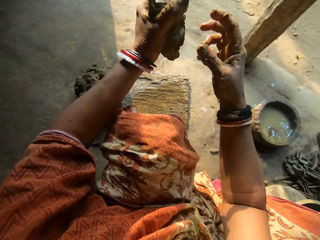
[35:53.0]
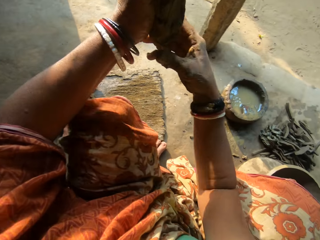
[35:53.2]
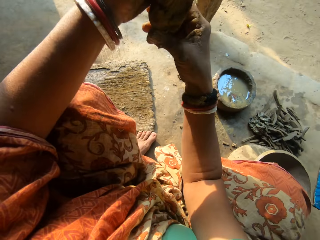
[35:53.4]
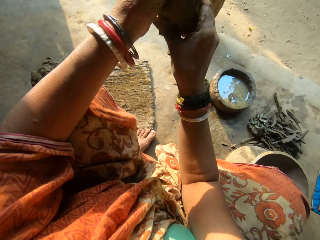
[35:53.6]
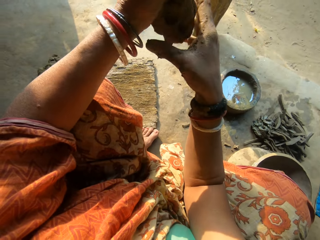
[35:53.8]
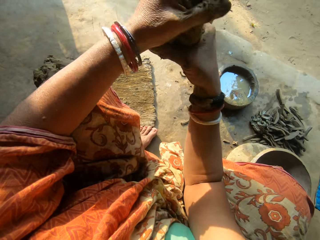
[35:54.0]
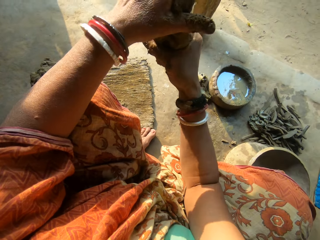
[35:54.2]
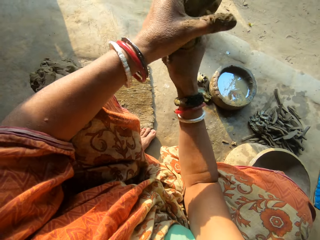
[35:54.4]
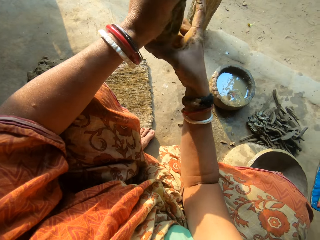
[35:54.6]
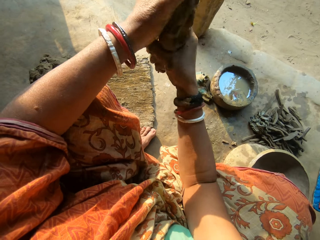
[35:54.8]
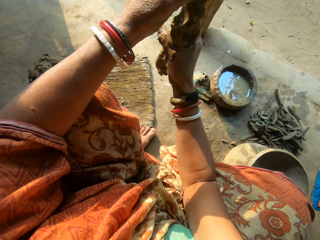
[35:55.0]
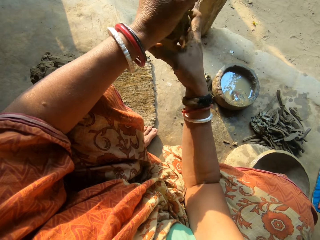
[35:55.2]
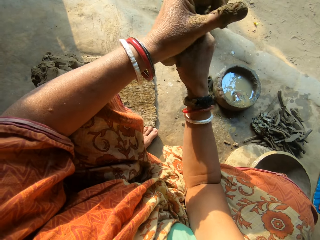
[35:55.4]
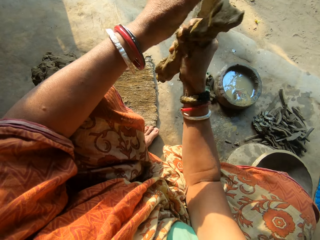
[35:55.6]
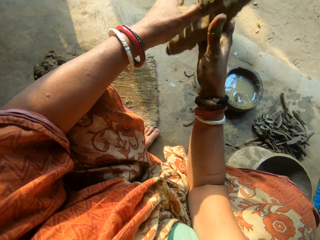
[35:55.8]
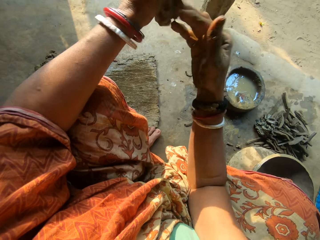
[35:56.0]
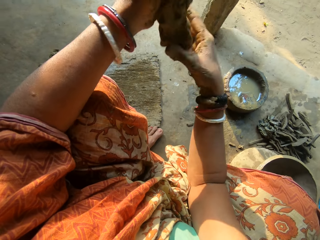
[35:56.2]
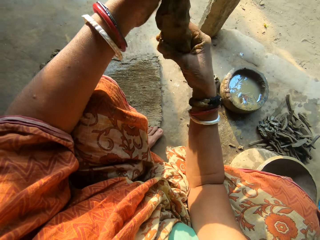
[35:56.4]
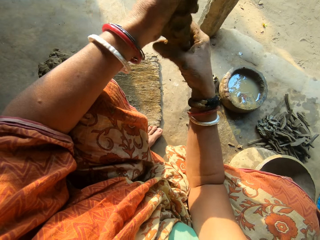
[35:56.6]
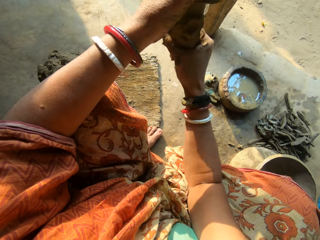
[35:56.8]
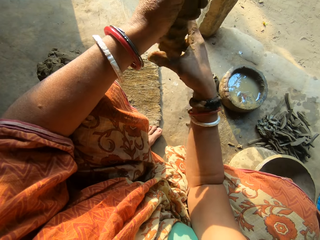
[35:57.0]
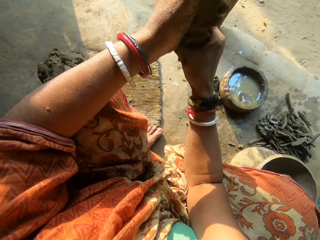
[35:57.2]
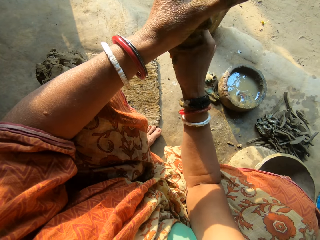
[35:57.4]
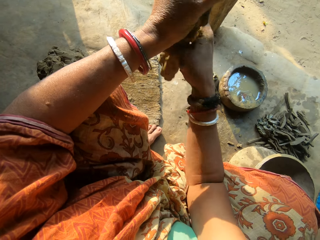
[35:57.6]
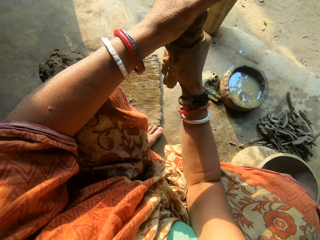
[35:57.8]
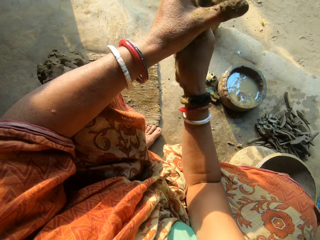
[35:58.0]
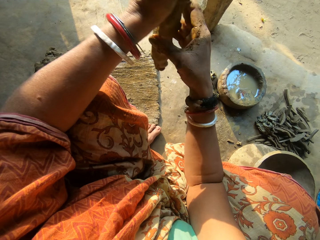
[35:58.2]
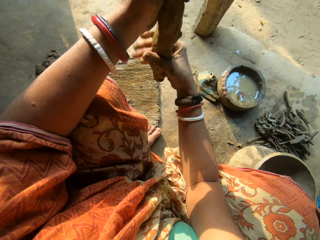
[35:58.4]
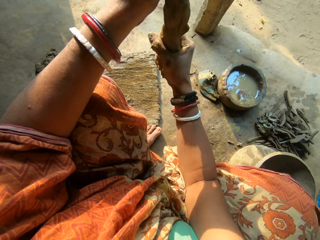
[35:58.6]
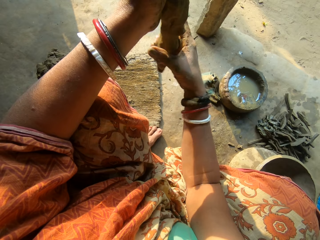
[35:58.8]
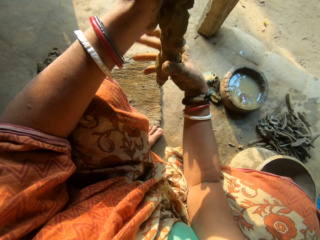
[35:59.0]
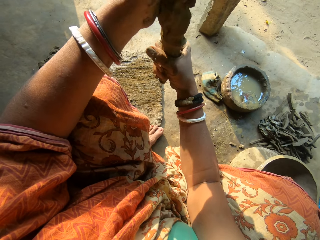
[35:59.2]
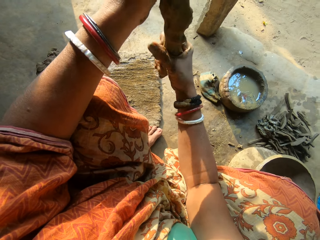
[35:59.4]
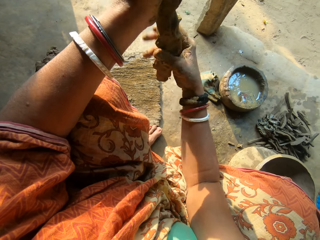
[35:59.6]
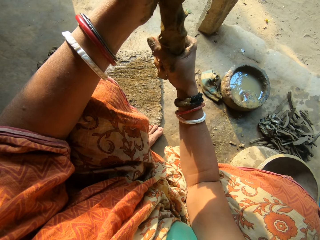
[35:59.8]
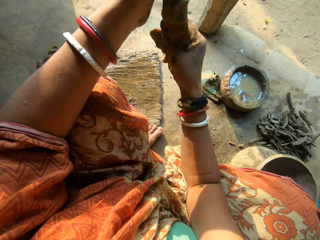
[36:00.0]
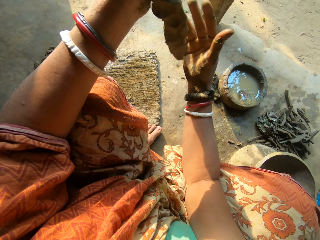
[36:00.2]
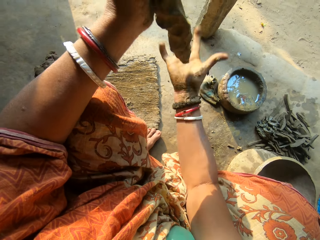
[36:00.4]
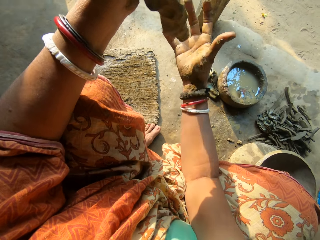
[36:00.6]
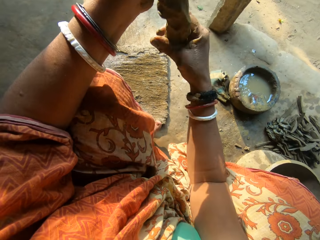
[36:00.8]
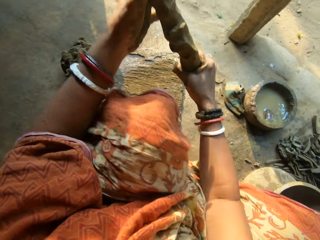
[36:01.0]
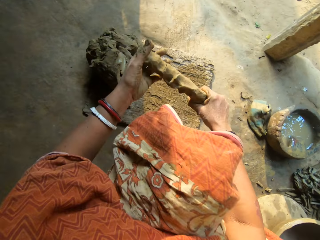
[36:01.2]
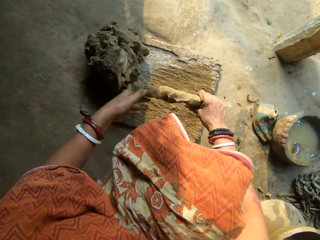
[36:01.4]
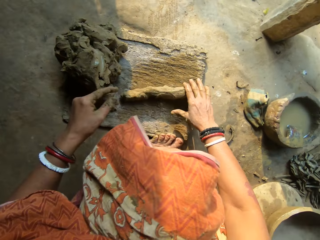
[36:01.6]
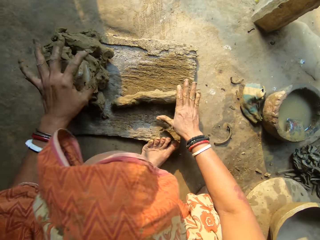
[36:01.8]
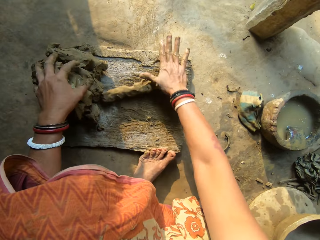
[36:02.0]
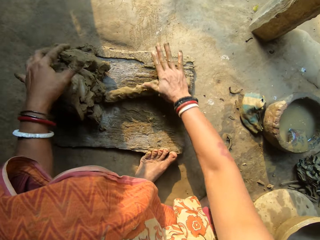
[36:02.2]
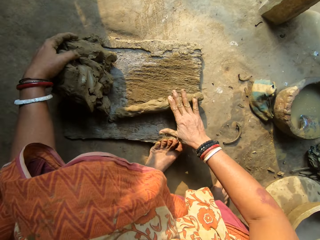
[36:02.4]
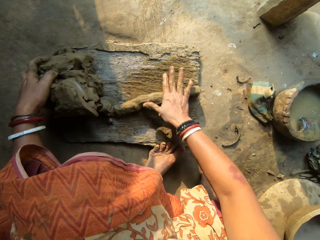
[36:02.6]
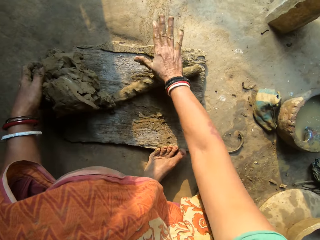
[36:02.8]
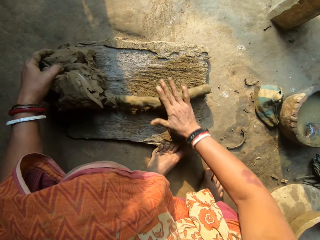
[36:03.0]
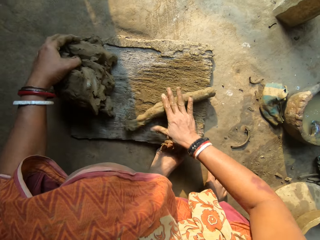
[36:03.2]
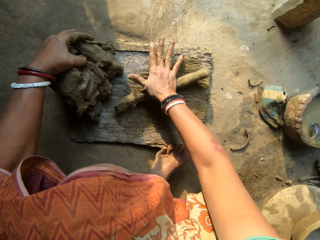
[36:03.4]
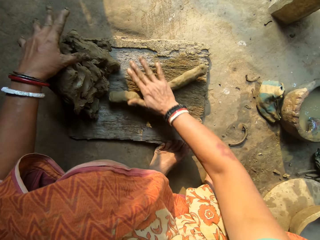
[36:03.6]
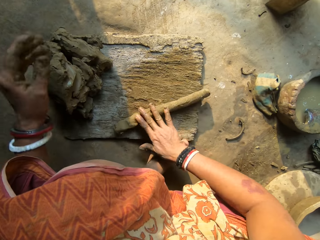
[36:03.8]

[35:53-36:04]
The camera wearer moulds the clay. She rolls the clay with both hands. She places the clay on the board. She rolls the clay on the wood with her right hand. She moves the clay.

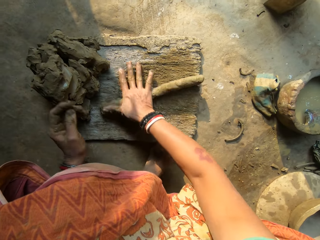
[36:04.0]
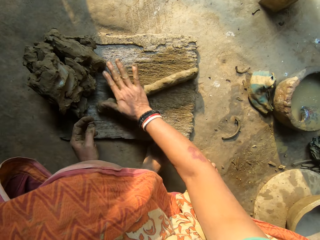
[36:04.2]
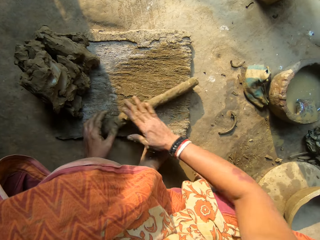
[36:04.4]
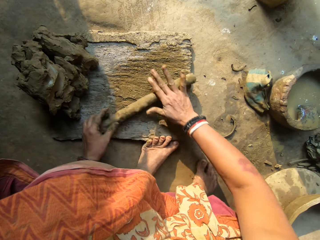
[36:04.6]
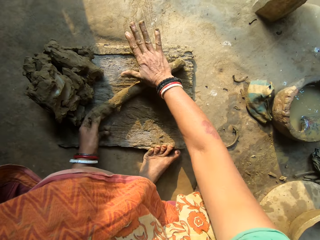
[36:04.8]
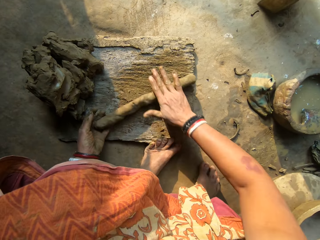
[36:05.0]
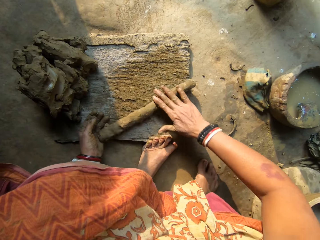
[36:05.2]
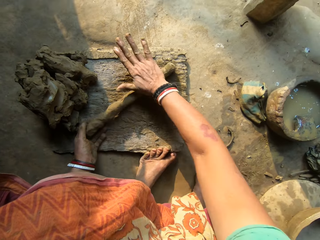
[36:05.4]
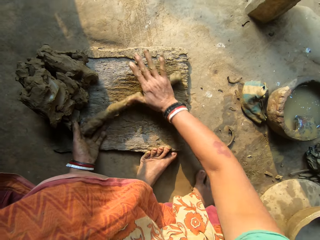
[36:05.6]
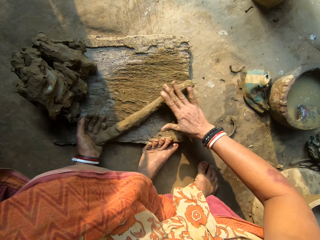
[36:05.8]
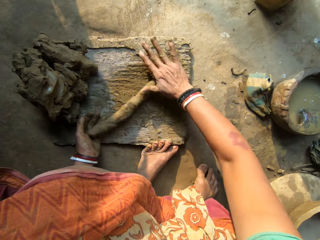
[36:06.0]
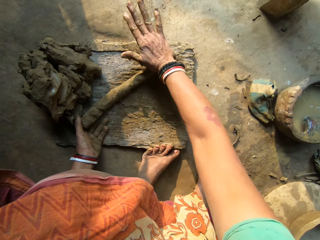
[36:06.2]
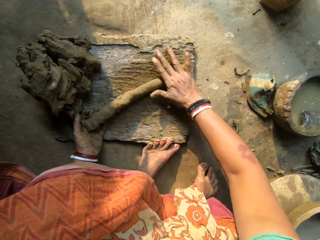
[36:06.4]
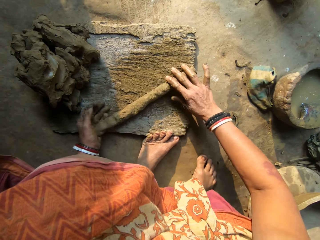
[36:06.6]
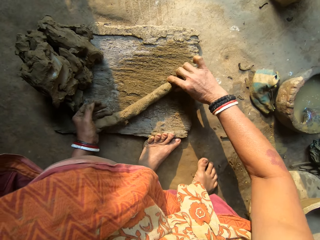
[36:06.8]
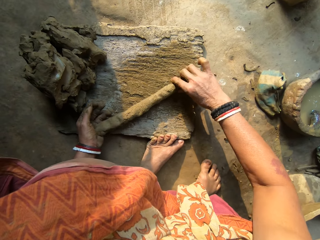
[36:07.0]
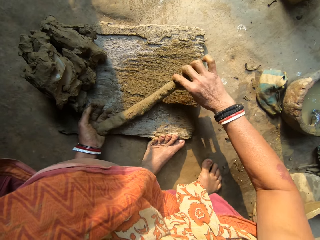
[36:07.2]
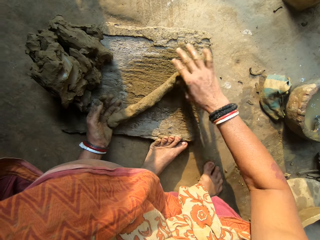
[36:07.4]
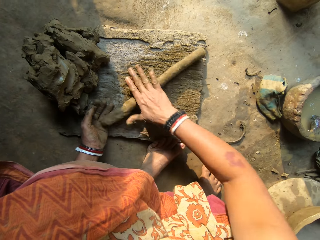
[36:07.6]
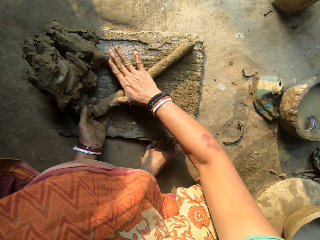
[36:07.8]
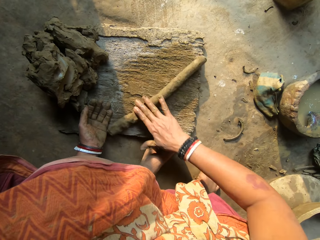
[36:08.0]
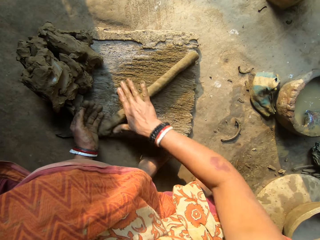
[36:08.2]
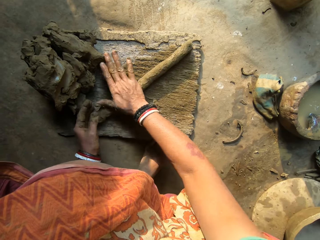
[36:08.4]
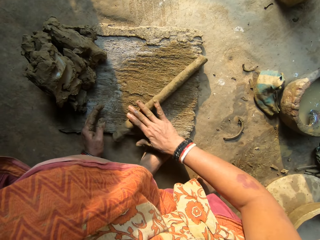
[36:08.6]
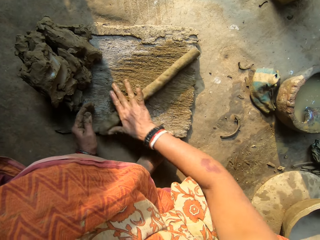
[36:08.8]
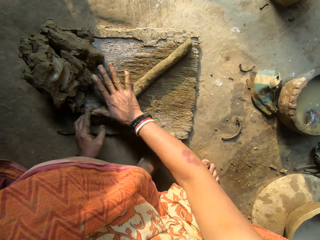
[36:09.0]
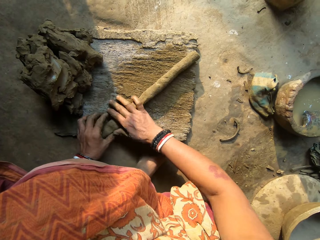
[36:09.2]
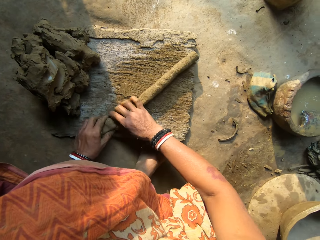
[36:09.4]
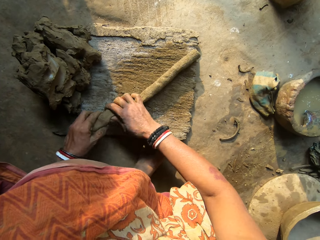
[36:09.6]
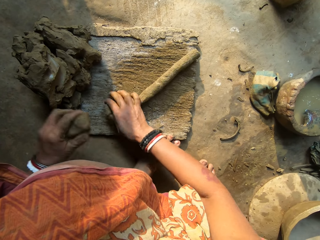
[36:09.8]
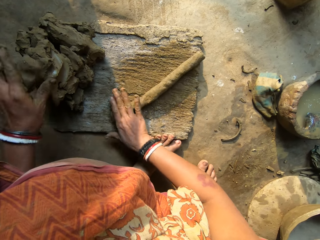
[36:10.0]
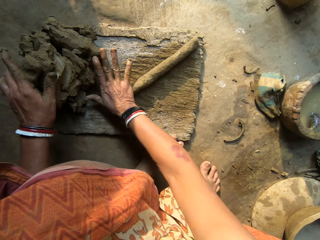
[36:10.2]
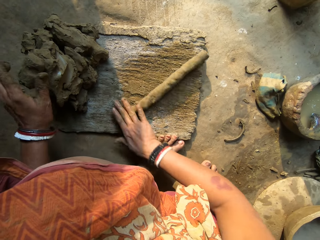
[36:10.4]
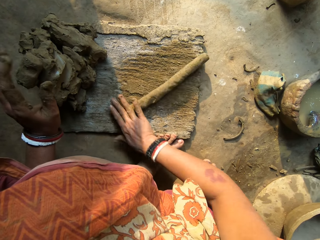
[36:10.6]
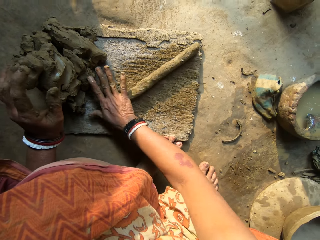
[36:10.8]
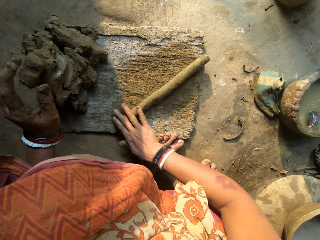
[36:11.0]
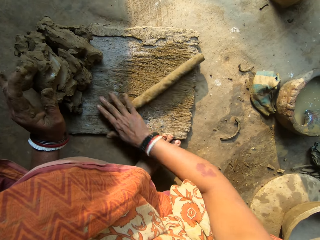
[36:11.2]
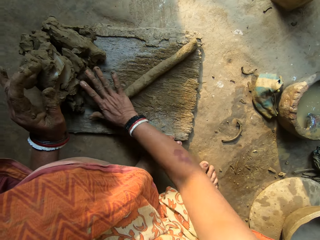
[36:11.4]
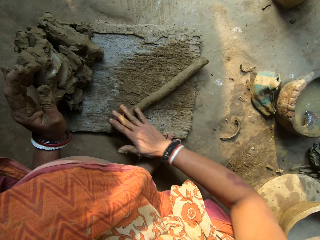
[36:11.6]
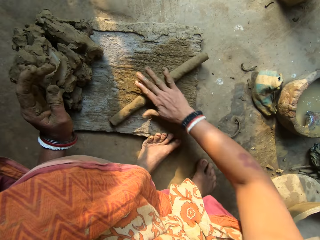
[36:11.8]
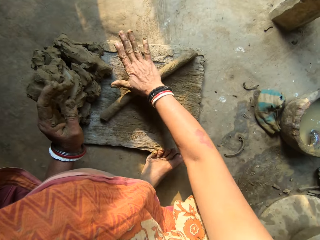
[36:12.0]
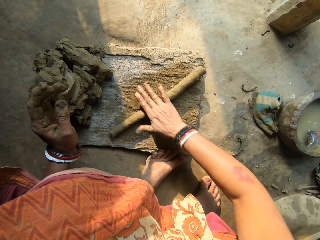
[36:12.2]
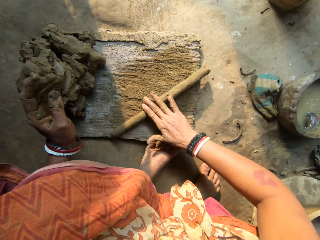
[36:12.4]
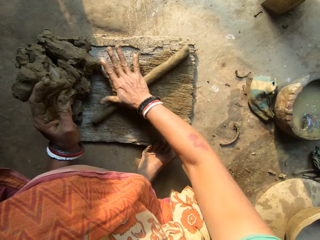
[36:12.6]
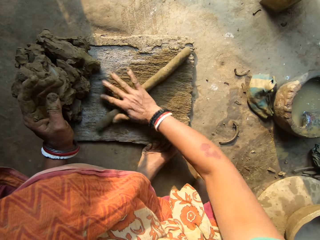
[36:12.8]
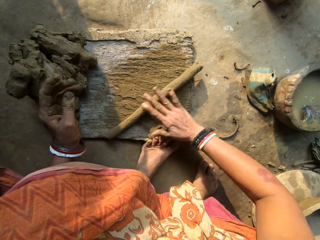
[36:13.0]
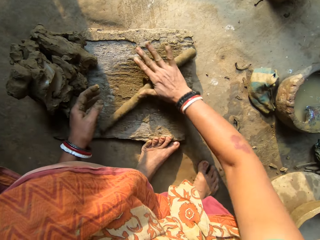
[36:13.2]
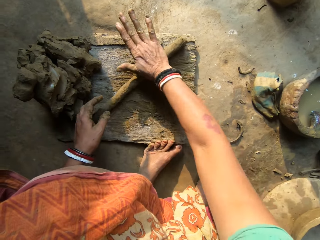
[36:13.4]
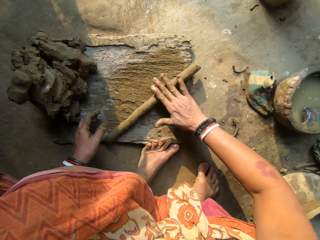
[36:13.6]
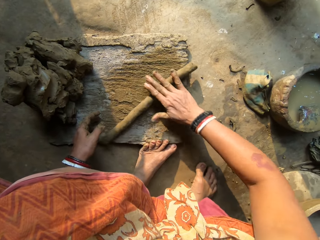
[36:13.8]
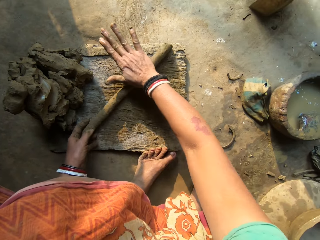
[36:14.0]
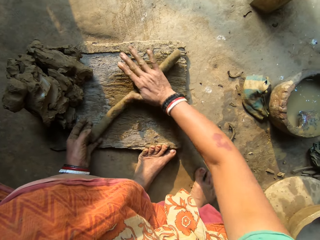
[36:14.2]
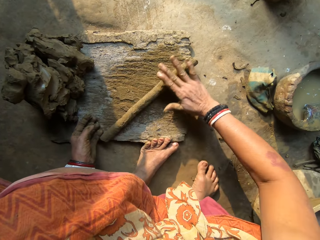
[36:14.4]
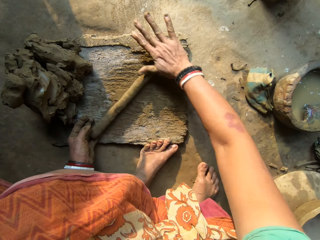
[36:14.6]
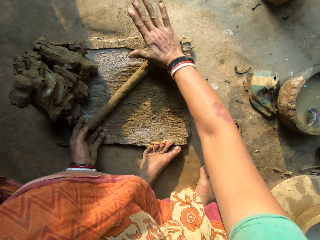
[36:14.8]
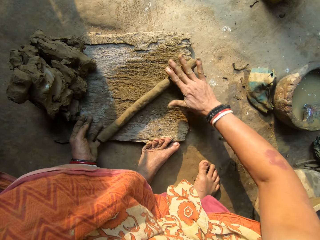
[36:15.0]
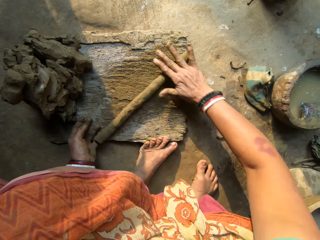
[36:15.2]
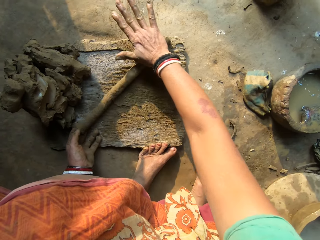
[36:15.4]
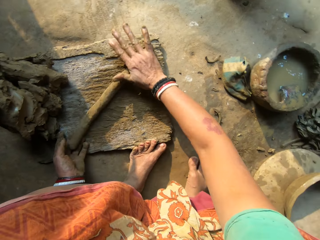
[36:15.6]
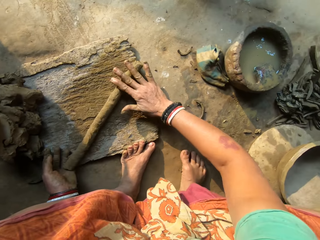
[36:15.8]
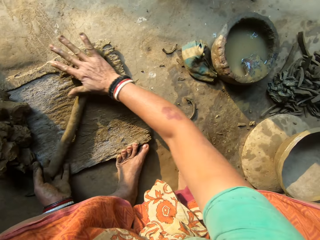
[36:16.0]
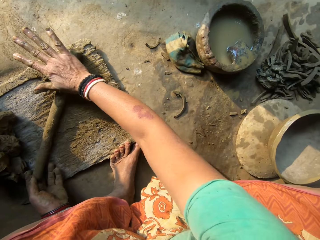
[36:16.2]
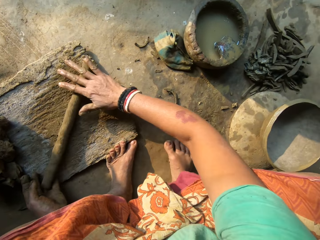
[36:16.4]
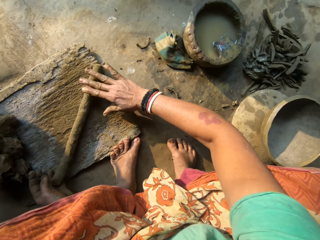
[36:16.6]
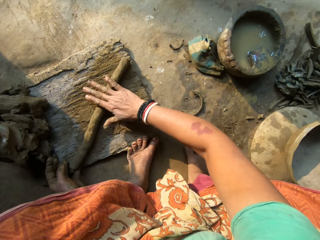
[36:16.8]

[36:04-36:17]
The camera wearer holds the clay with the left hand. She moves the clay. She rolls the clay. She cuts out clay with her left hand. She mixes the clay with other clay. She rolls the clay on the wood with her right hand.
